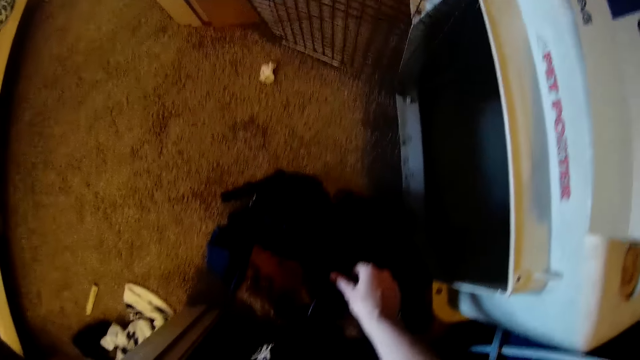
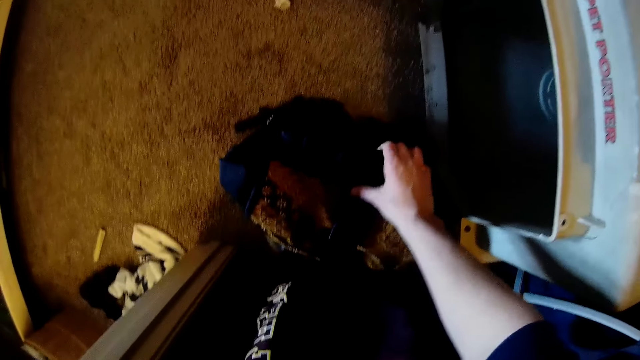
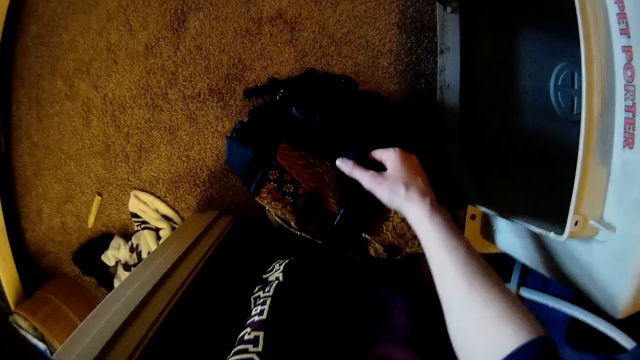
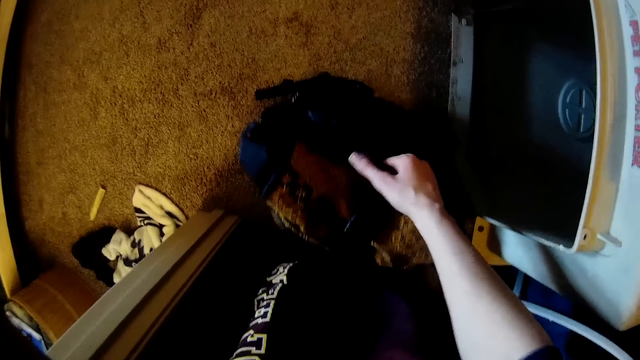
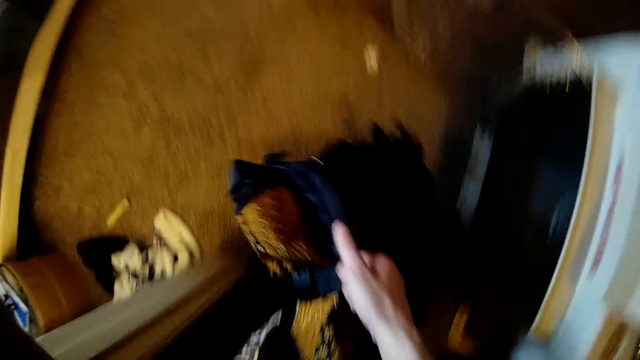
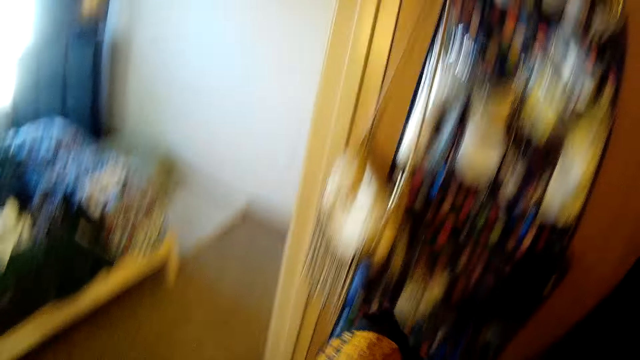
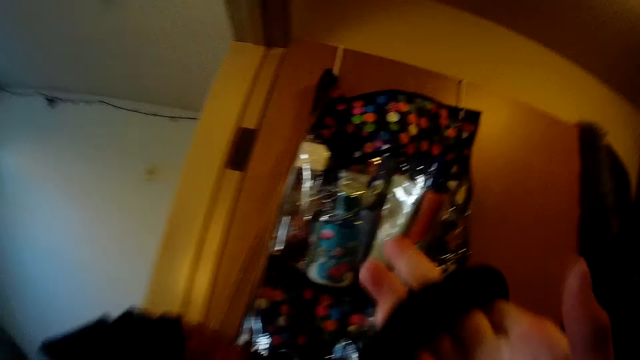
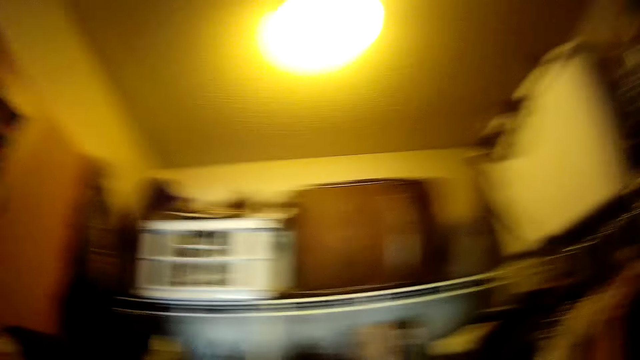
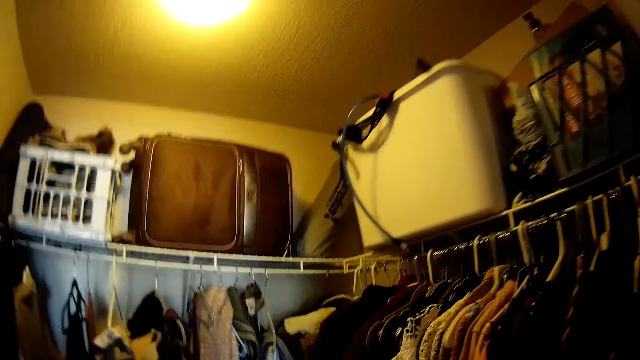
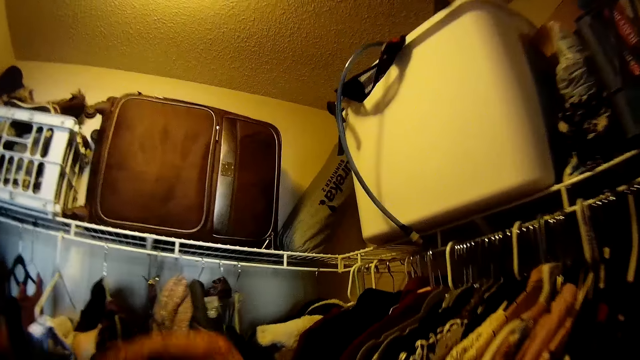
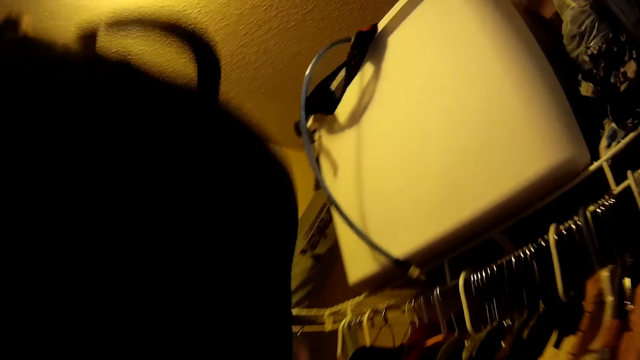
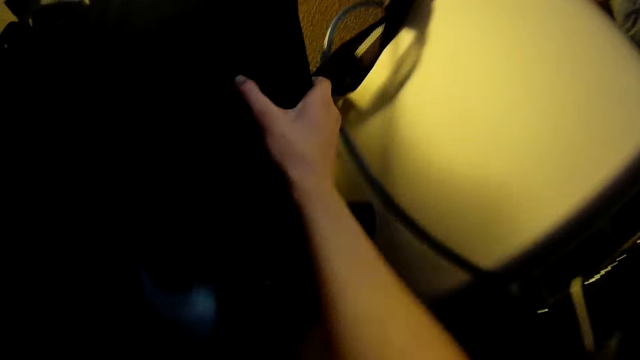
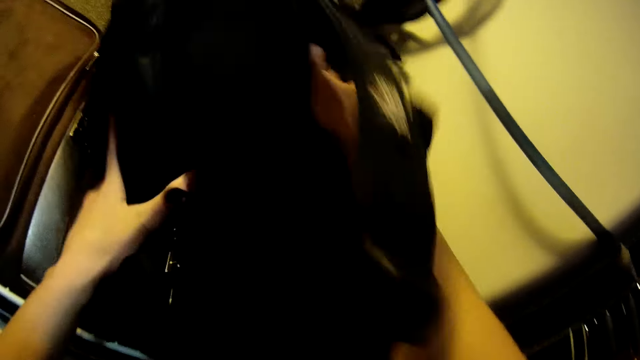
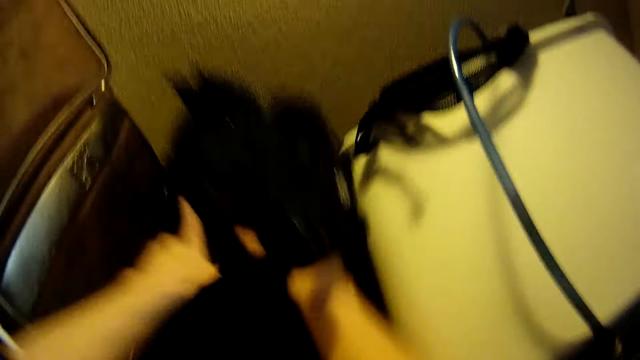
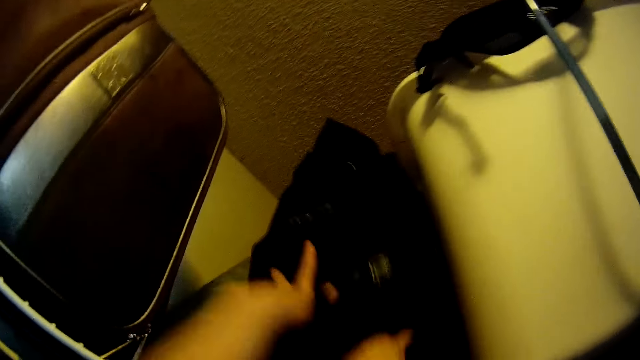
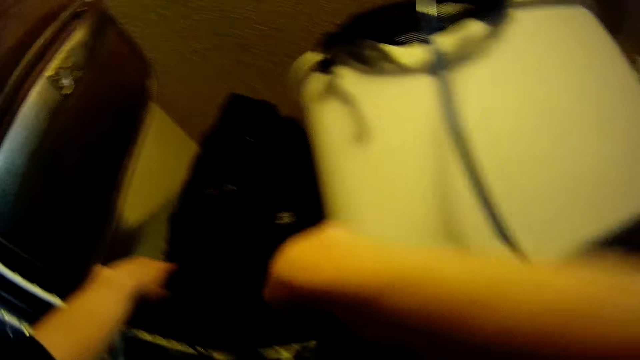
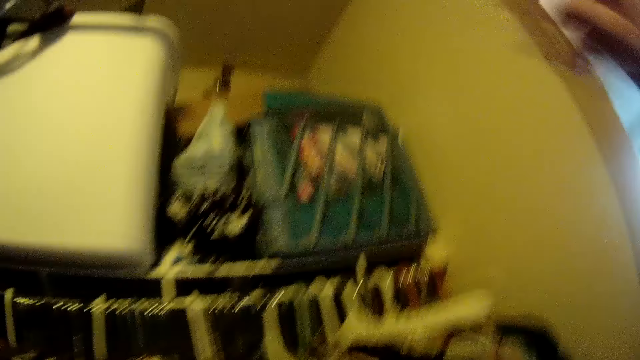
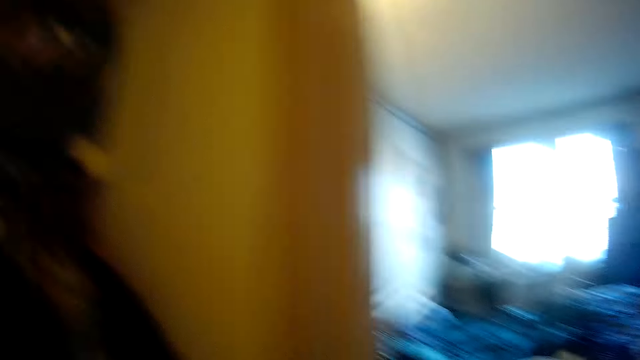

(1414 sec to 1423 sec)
The camera wearer touches the bag. He picks up the bag. He places the bag on the wardrobe top with his hand.

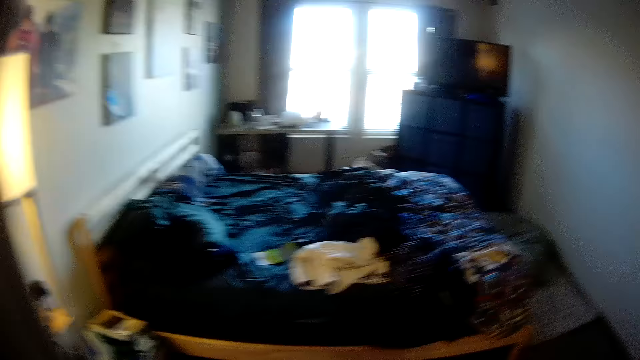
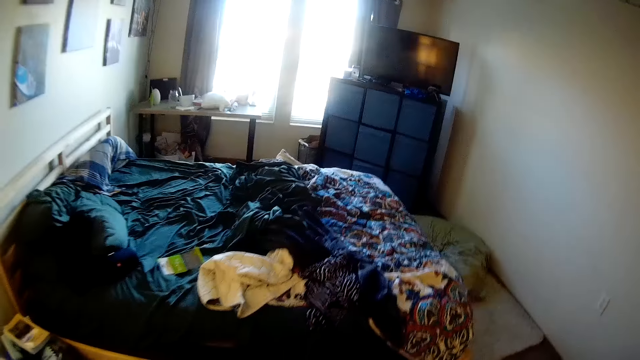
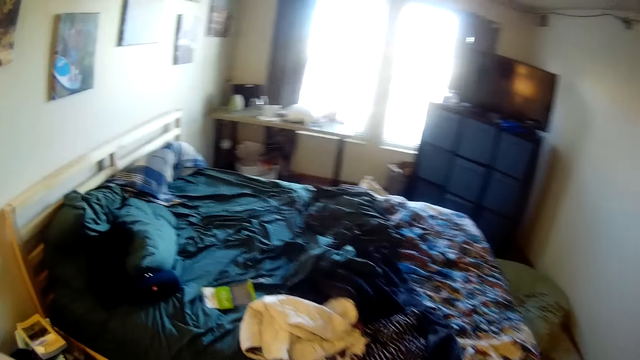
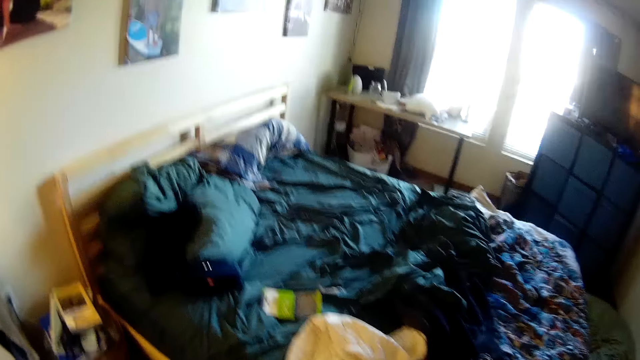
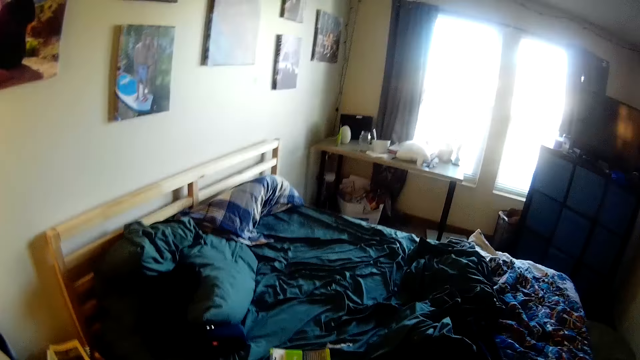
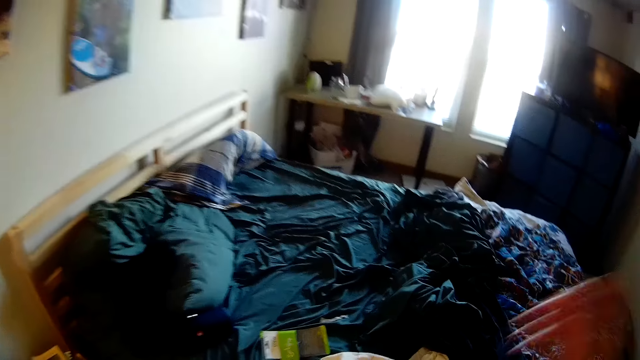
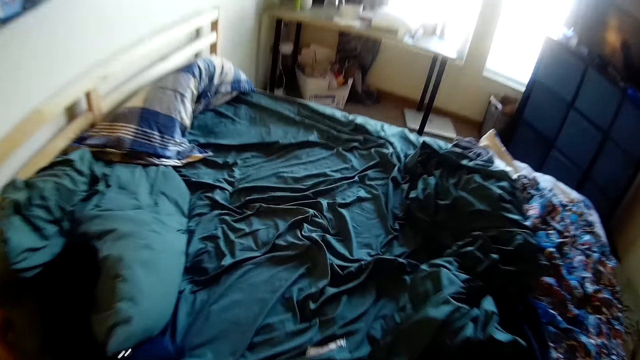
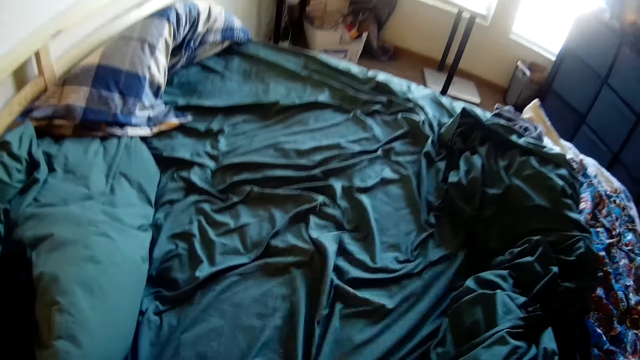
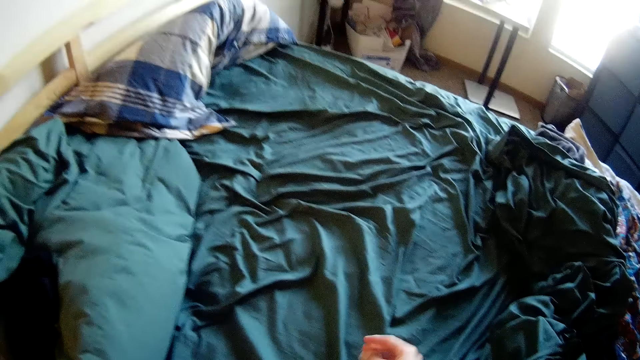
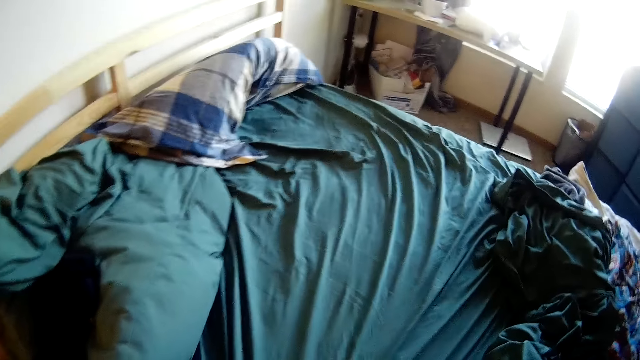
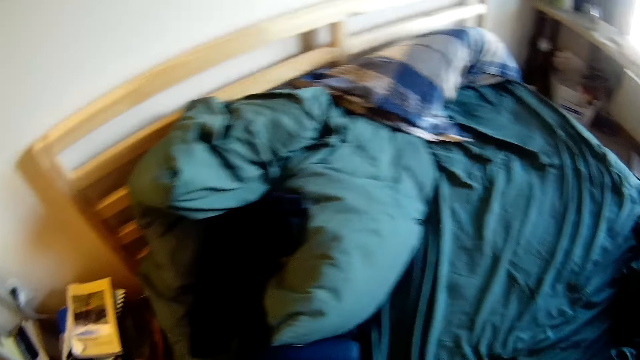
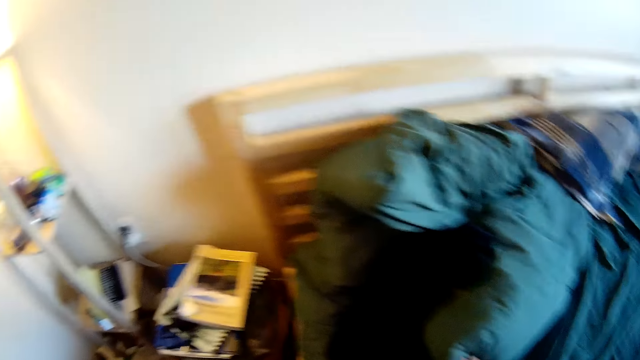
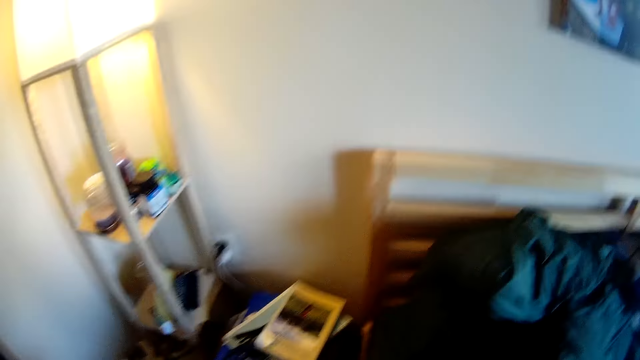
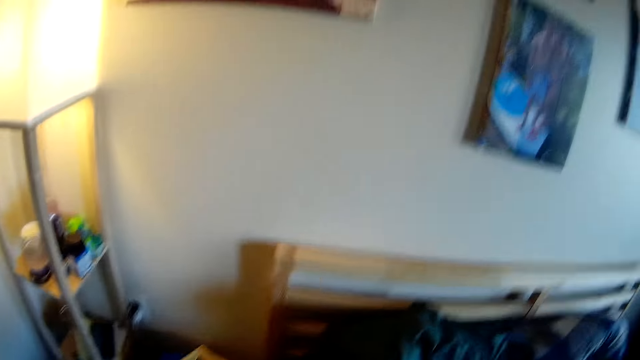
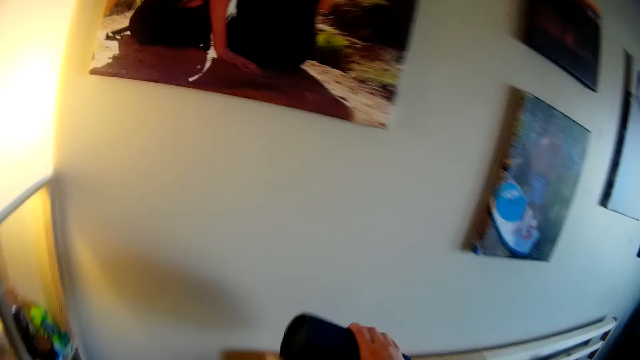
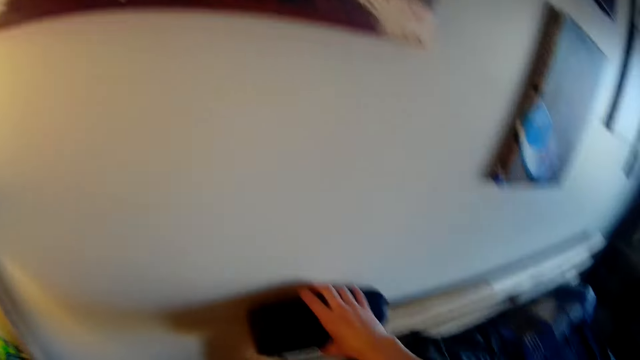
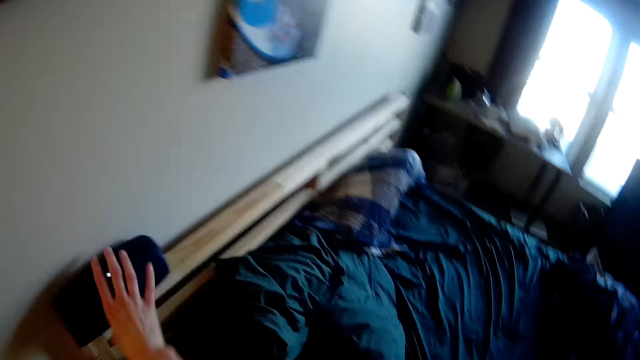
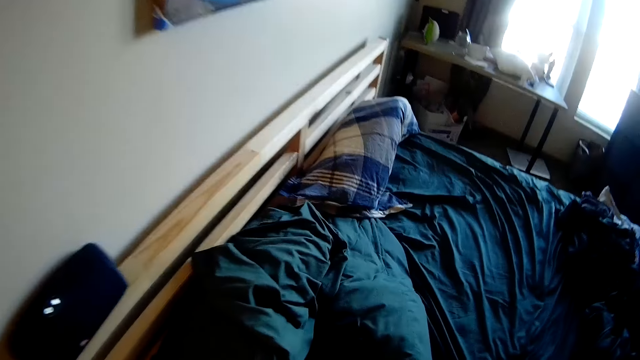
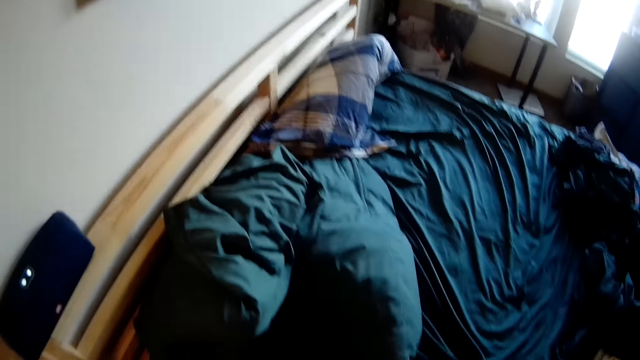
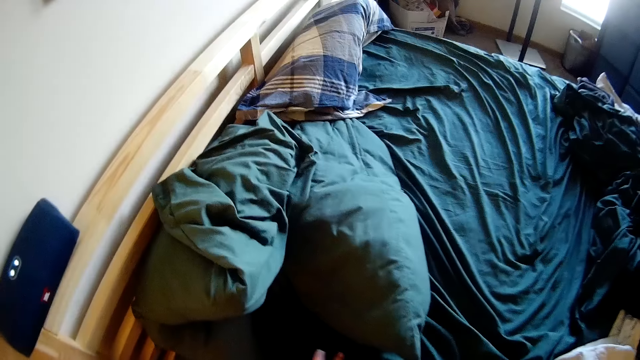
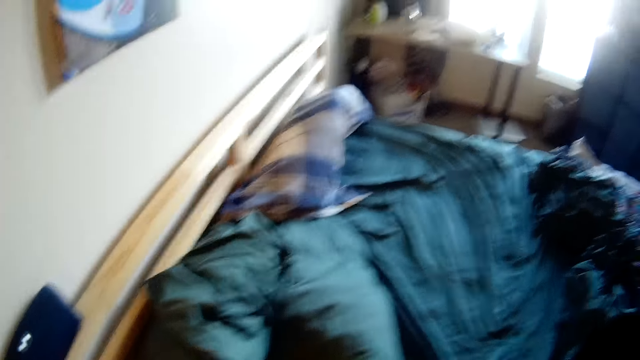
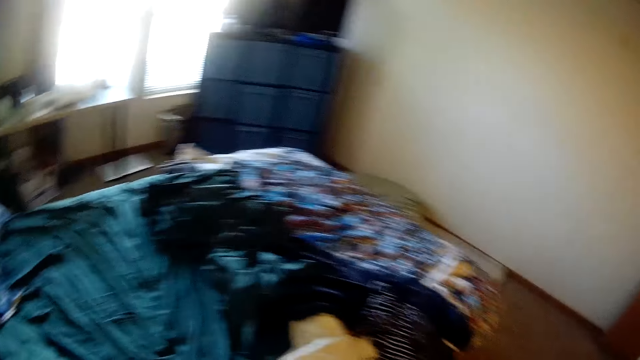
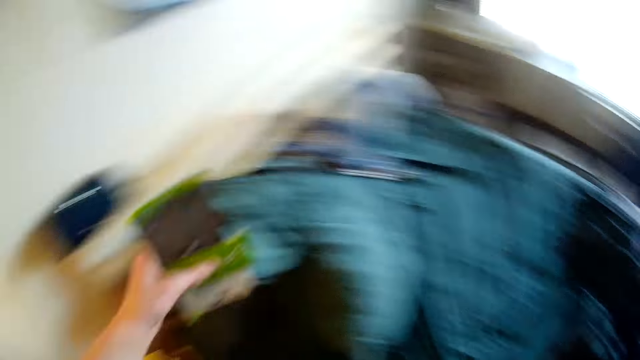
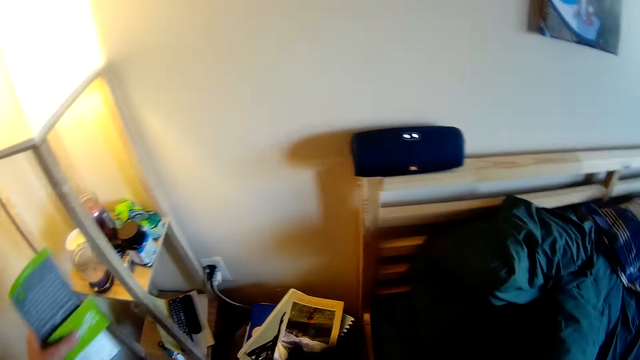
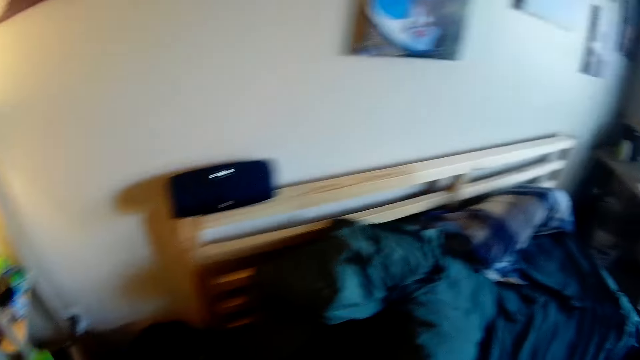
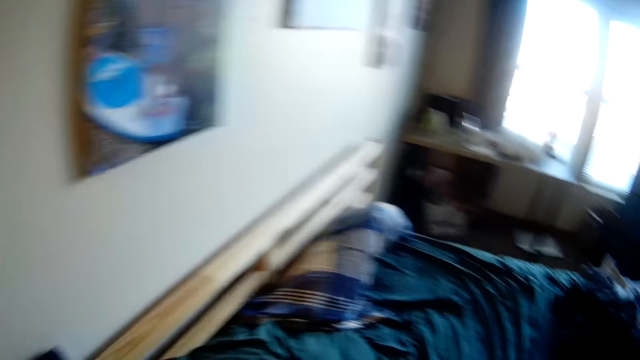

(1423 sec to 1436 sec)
The camera wearer walks across the room. He adjusts the bedsheet on the bed with his hand. He spreads the bed. He places a Bluetooth speaker on the bed wood with his hand. He clears the bed with his hand. He looks around the room.
